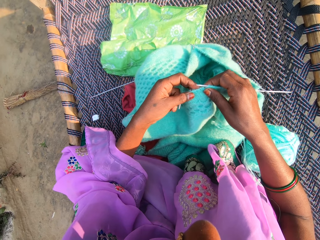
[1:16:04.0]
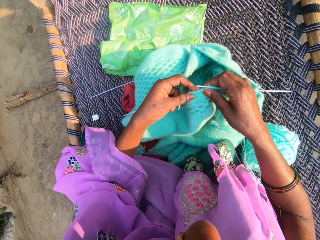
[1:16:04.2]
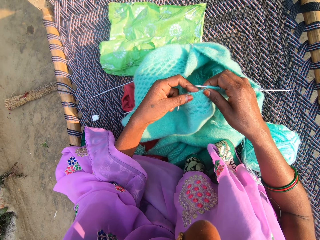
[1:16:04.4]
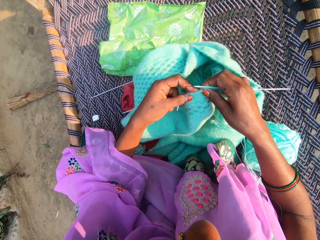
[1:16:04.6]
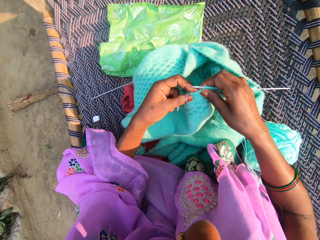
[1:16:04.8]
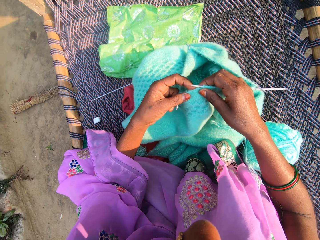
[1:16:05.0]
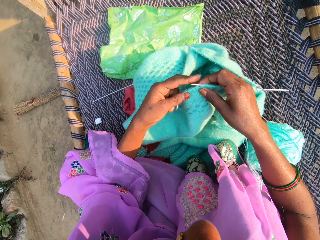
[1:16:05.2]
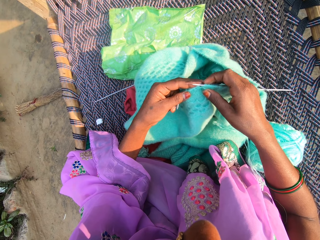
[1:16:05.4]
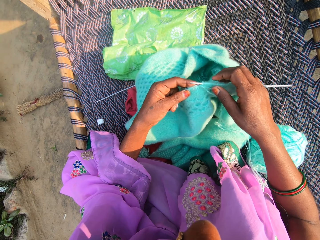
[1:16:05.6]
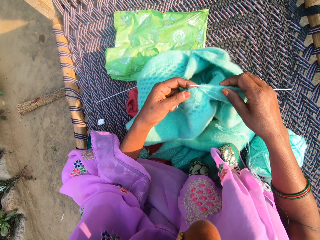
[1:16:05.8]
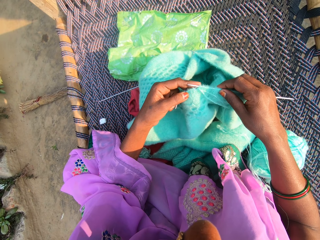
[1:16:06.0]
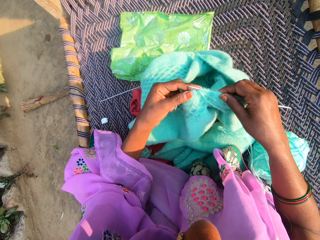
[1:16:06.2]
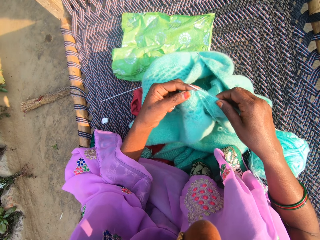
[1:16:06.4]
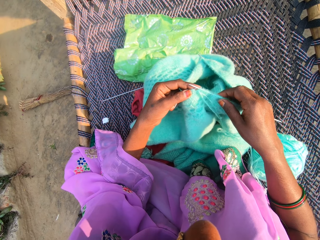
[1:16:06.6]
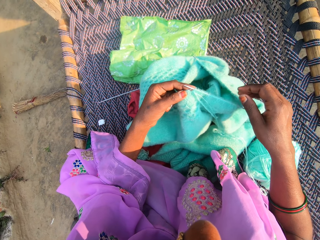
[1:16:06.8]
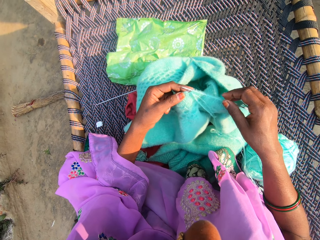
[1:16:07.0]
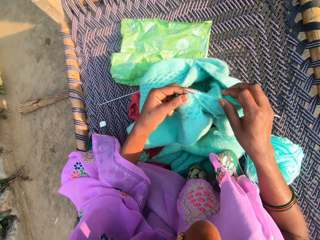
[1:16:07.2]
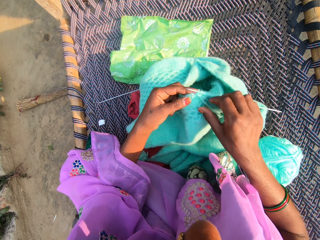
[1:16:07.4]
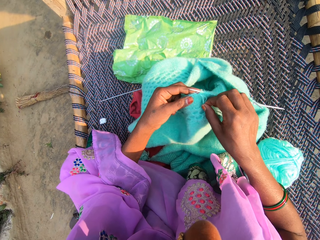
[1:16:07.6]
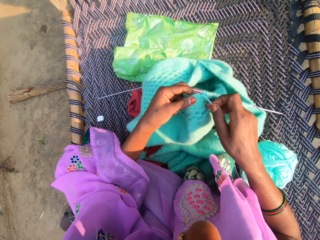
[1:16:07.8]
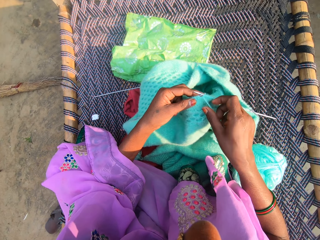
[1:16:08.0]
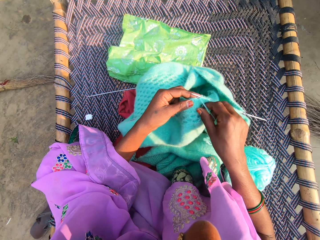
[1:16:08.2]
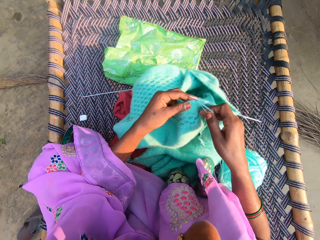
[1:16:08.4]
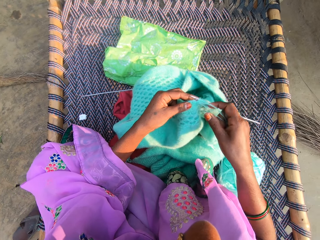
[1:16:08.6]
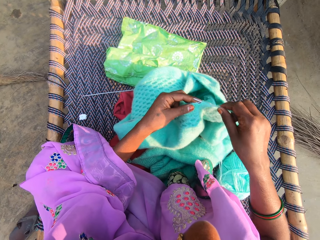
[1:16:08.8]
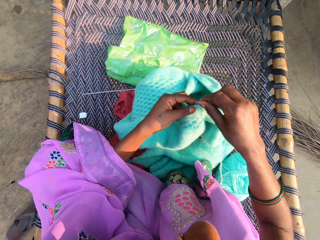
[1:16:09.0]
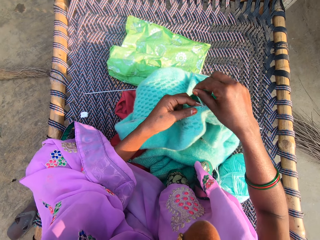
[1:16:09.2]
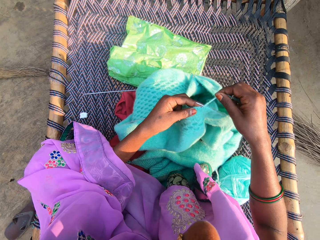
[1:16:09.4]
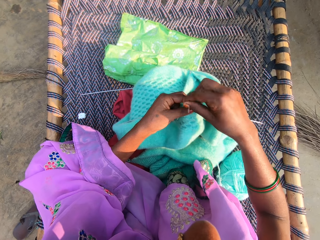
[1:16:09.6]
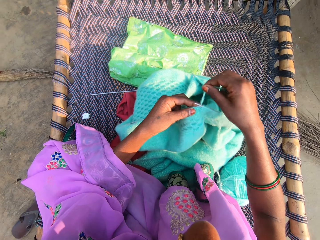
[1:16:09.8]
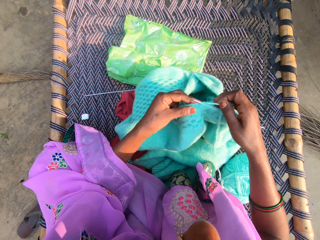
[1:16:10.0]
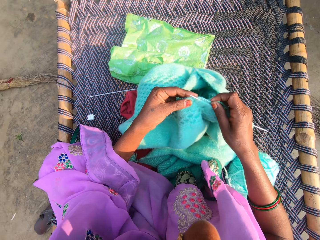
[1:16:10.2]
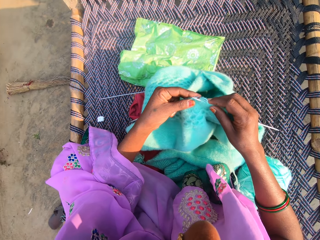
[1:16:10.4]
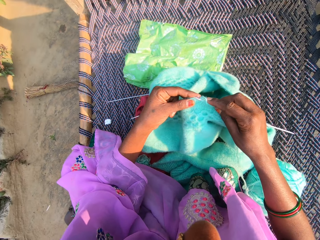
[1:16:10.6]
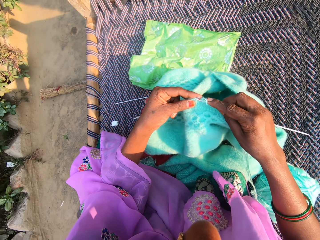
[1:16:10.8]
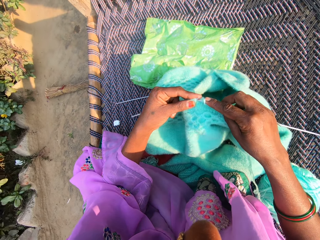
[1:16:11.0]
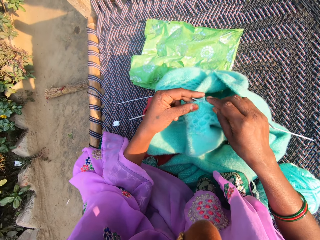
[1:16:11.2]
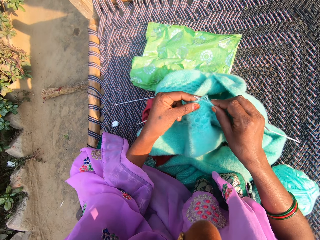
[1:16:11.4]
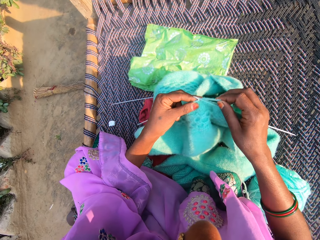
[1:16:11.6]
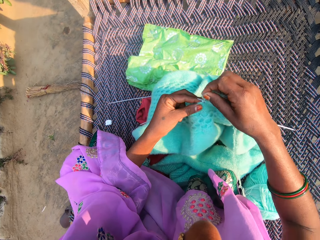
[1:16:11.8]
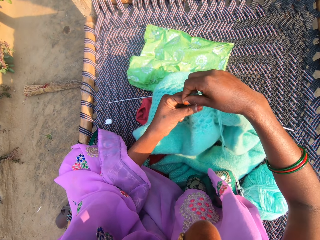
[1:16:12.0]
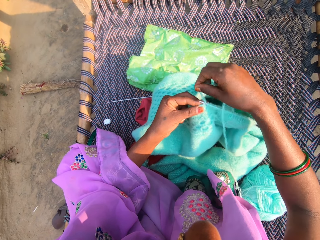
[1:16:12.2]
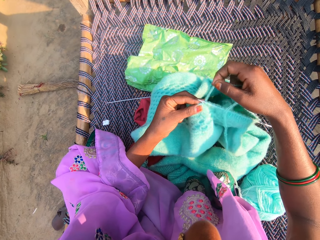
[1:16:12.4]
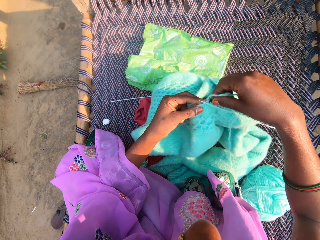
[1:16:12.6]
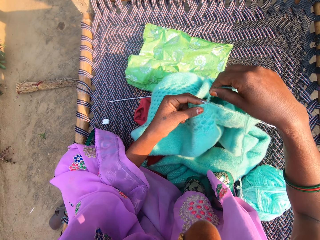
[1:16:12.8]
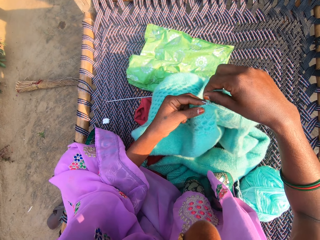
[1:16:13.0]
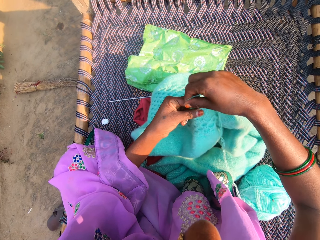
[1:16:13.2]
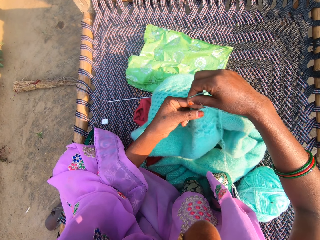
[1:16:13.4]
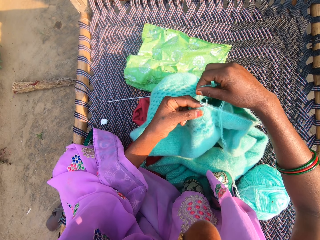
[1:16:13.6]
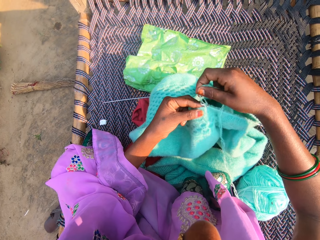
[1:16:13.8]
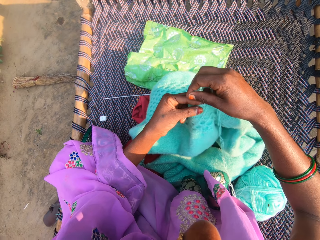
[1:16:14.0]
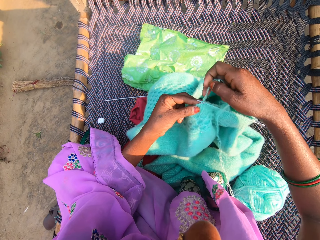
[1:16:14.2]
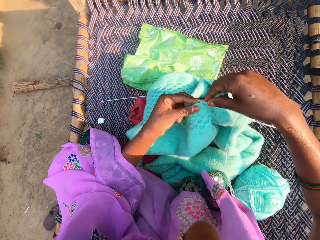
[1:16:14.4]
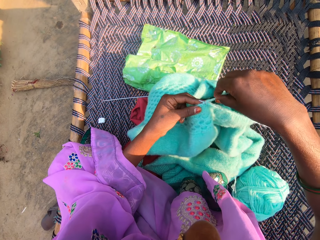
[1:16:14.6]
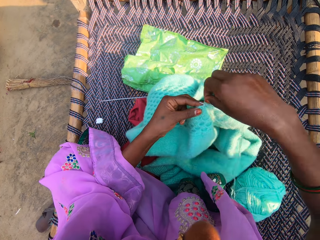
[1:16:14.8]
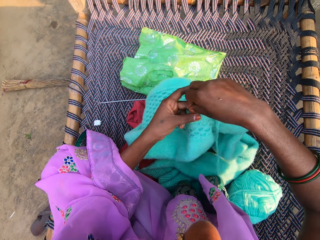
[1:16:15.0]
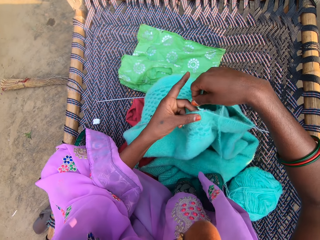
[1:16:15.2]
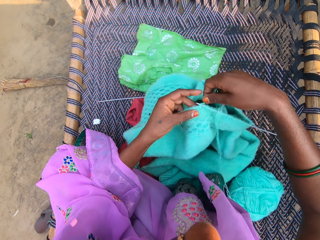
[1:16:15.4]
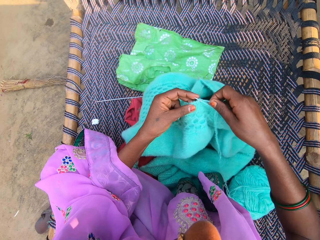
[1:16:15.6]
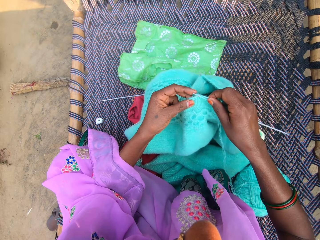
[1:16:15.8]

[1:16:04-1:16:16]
The camera wearer looks at the fabric. They knit the fabric.

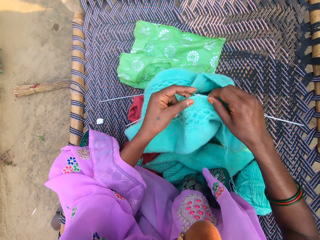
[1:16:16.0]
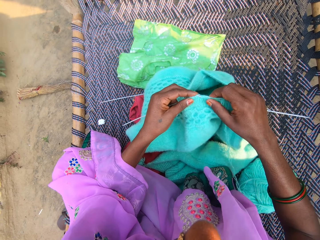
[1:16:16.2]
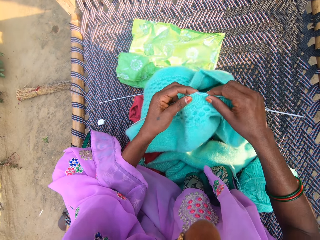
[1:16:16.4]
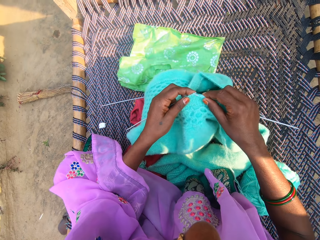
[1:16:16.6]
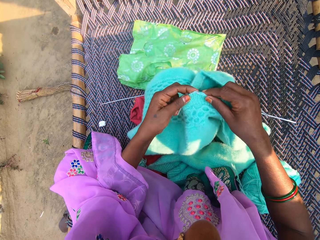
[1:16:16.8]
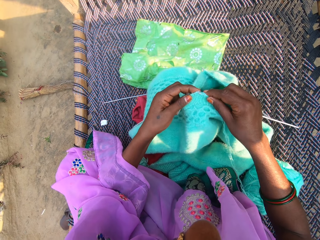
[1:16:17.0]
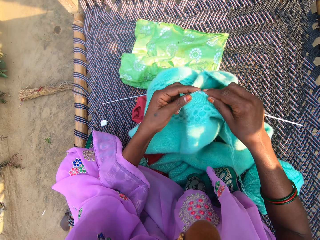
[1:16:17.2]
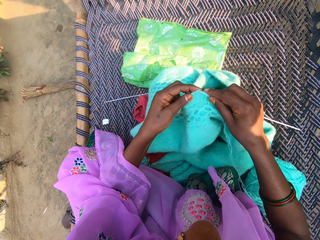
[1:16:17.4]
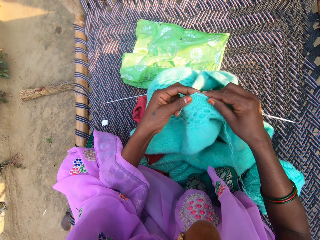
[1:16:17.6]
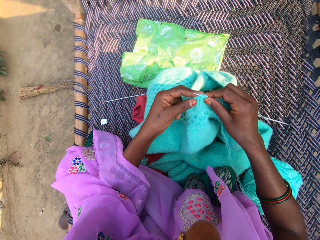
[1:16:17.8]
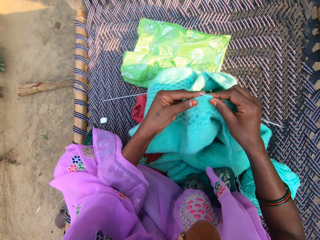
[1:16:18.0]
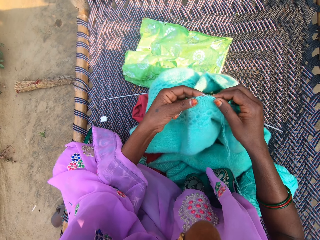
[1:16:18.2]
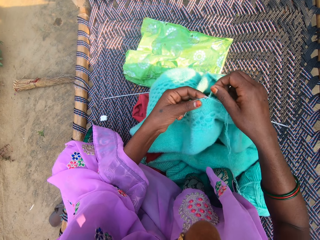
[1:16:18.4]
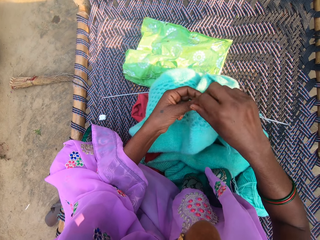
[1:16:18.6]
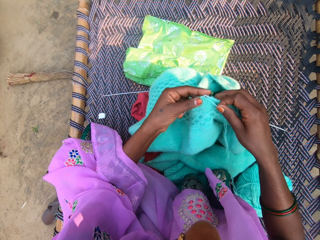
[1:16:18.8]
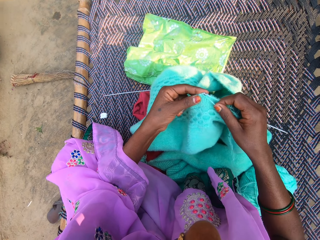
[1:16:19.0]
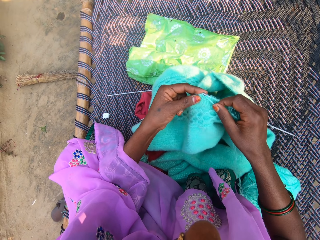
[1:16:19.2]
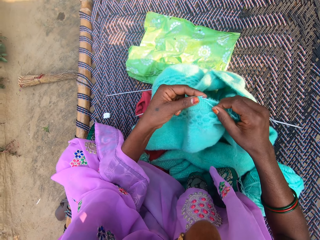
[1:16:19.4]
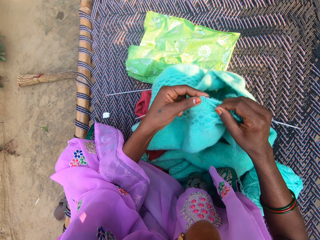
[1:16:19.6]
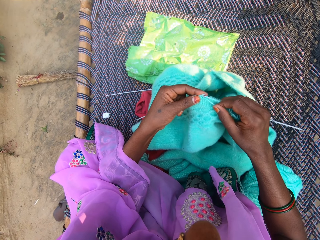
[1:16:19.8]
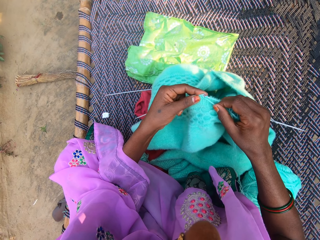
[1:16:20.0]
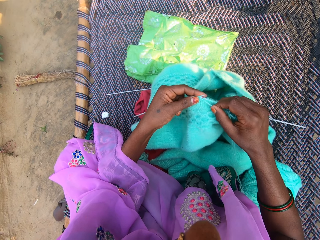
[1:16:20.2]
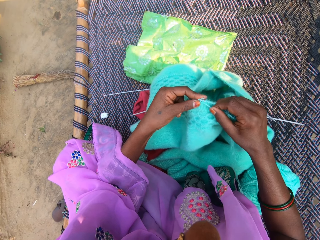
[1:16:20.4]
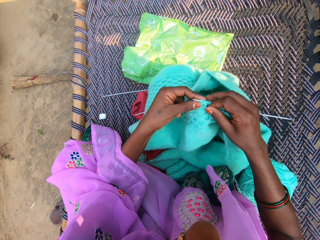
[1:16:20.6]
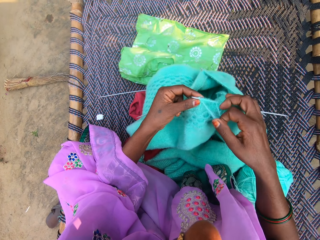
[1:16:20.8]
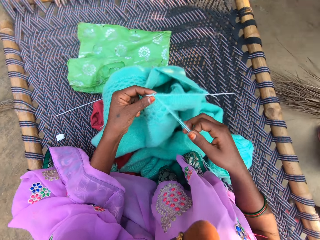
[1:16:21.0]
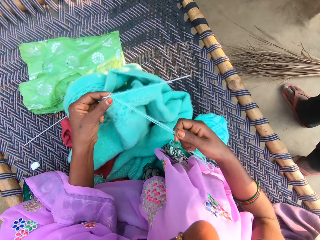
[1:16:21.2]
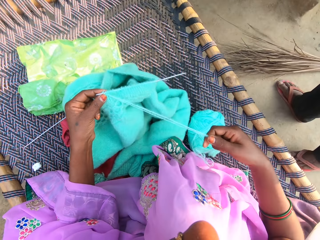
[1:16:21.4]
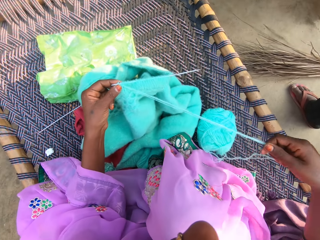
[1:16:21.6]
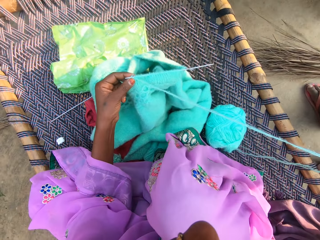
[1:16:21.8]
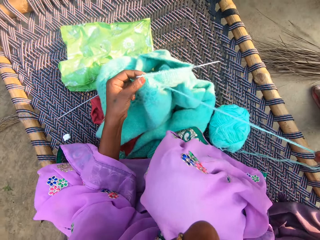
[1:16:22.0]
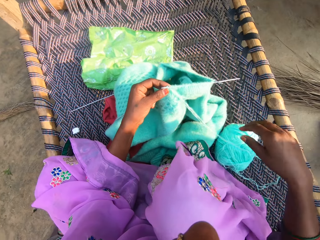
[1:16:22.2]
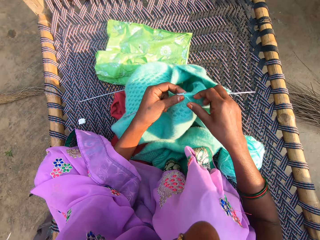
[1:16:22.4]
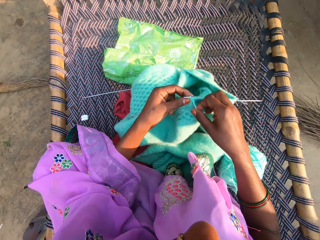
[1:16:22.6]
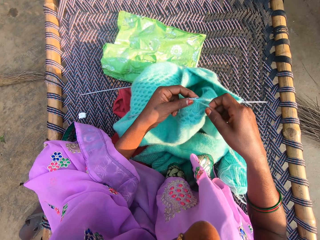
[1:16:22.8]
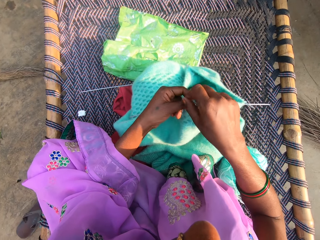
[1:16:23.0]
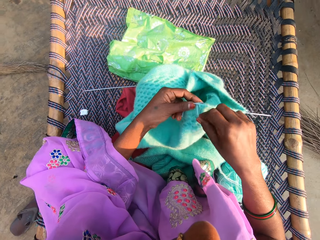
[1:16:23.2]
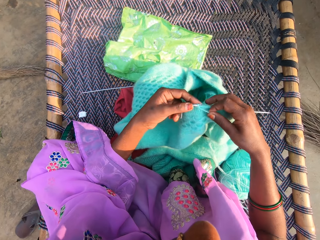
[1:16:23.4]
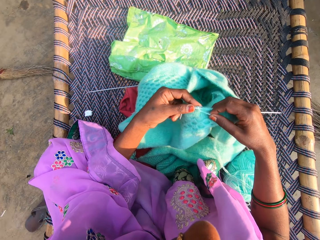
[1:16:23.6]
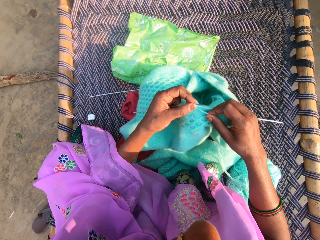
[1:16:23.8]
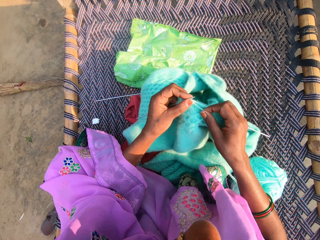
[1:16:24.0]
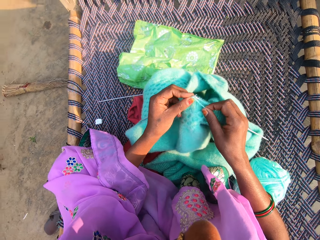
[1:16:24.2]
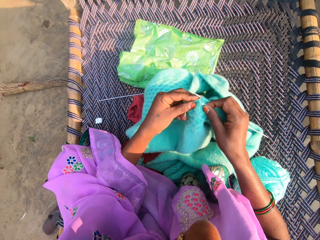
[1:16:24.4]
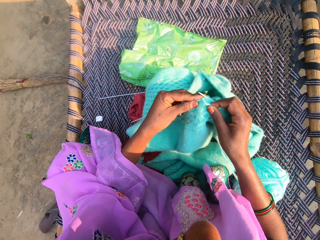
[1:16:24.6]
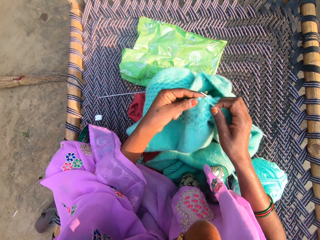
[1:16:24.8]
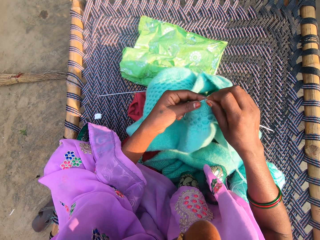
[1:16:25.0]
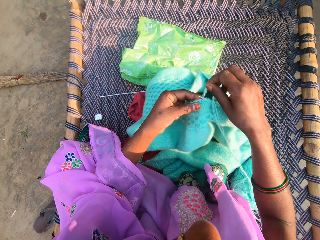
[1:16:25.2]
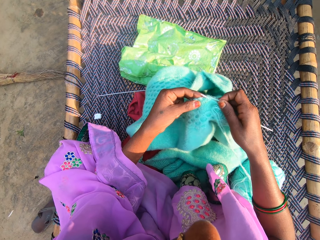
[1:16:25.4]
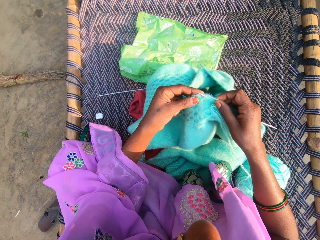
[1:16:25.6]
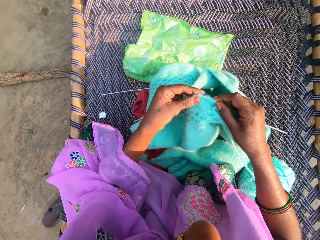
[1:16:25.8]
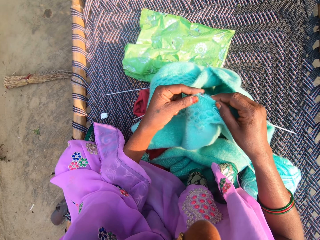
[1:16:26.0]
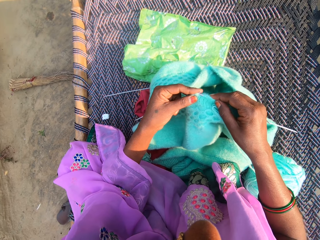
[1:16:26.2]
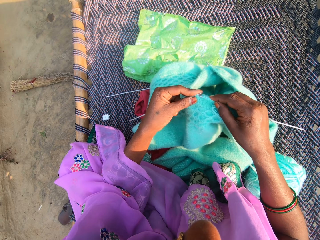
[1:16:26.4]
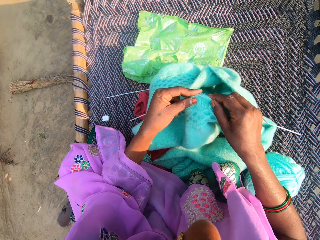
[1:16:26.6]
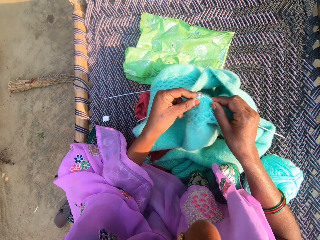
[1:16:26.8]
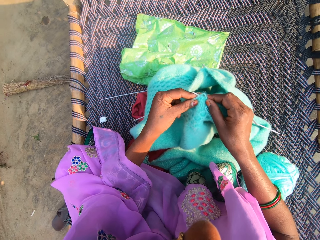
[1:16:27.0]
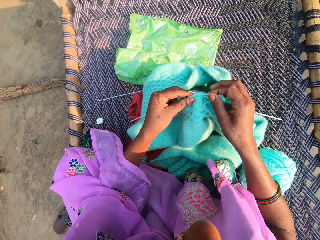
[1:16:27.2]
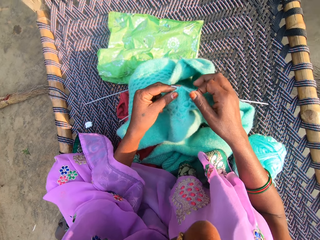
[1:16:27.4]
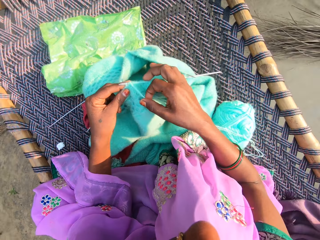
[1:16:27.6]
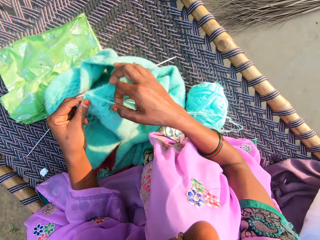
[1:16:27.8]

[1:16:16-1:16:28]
The camera wearer holds up the thread. They knit the fabric.
